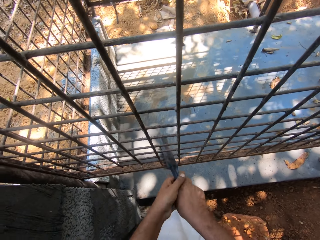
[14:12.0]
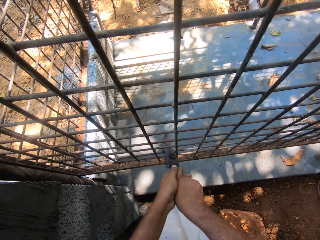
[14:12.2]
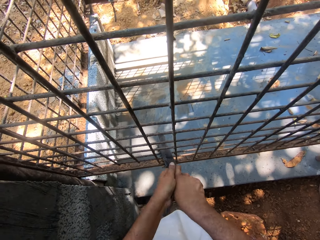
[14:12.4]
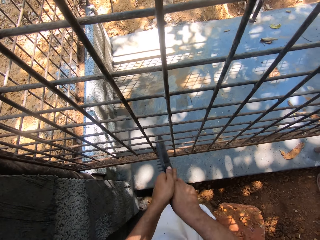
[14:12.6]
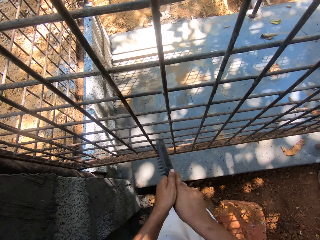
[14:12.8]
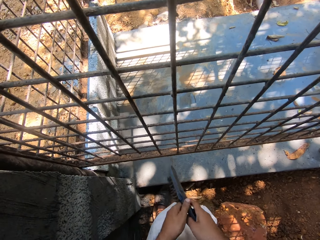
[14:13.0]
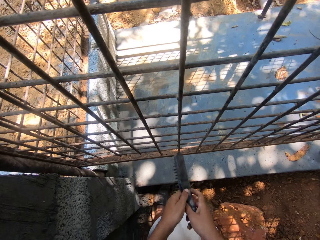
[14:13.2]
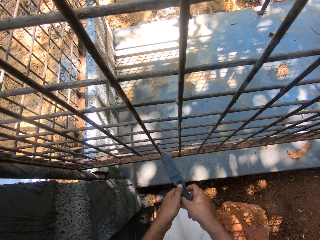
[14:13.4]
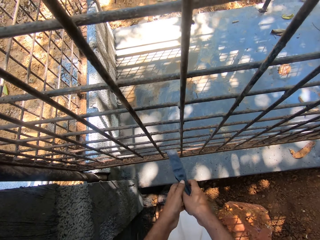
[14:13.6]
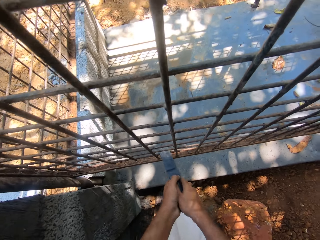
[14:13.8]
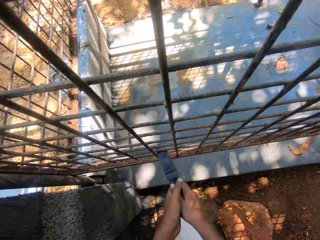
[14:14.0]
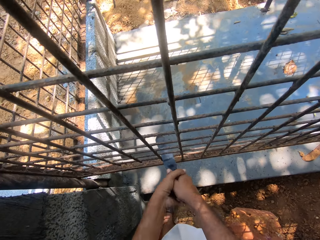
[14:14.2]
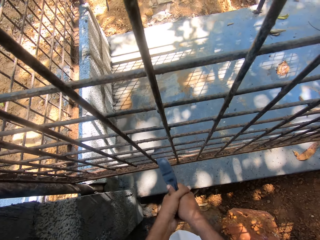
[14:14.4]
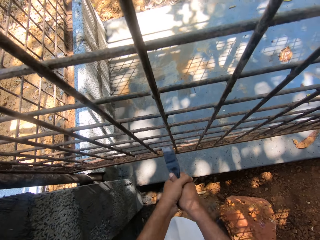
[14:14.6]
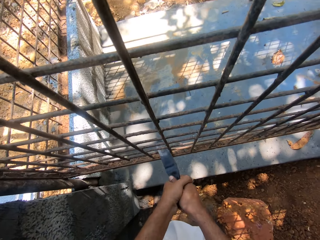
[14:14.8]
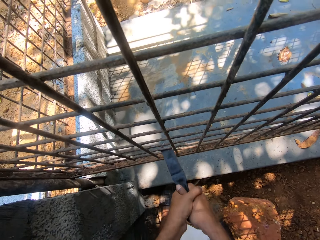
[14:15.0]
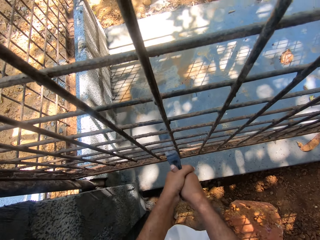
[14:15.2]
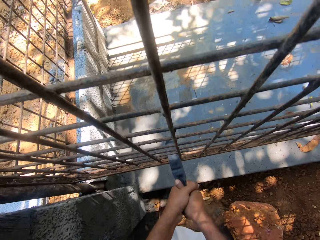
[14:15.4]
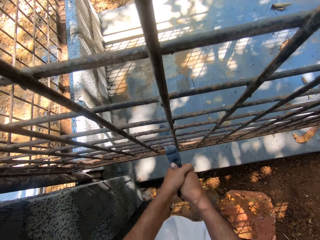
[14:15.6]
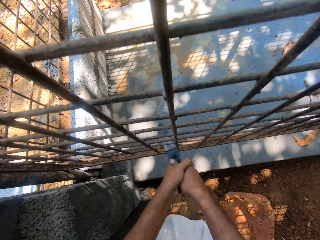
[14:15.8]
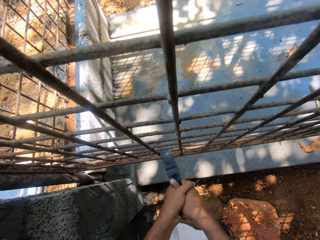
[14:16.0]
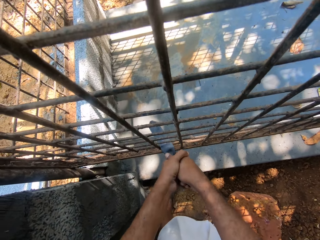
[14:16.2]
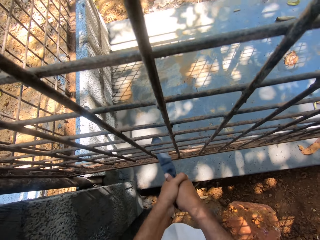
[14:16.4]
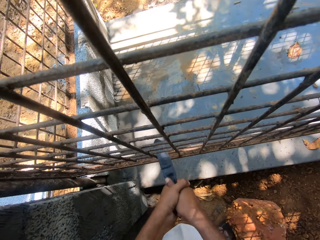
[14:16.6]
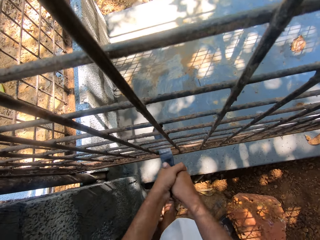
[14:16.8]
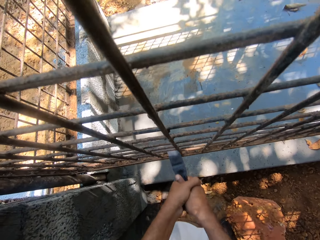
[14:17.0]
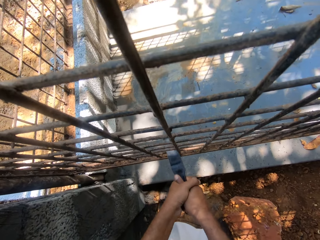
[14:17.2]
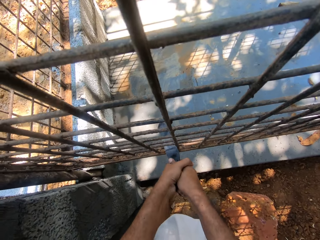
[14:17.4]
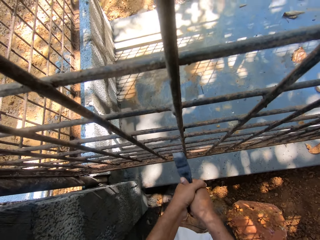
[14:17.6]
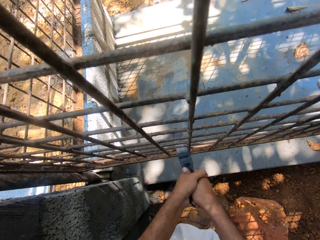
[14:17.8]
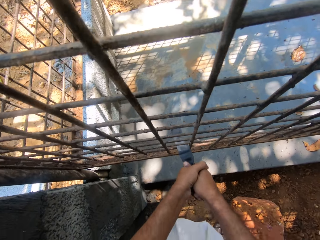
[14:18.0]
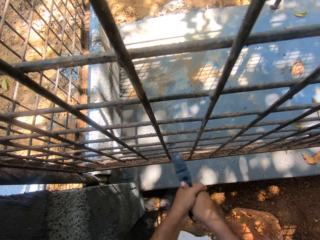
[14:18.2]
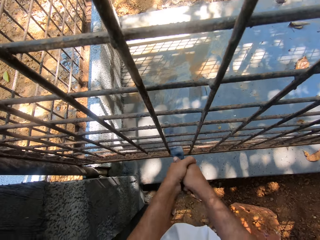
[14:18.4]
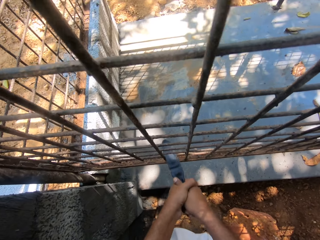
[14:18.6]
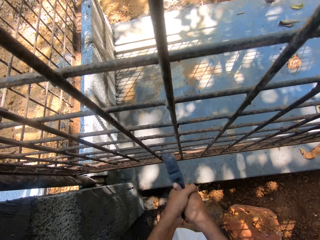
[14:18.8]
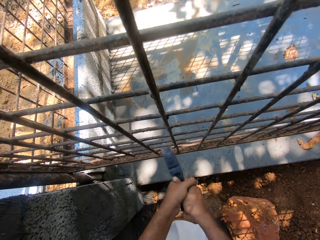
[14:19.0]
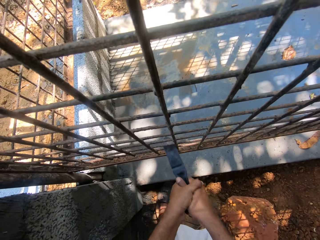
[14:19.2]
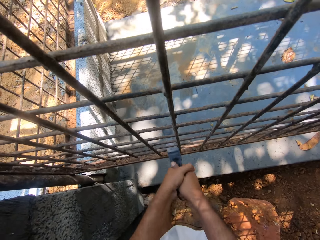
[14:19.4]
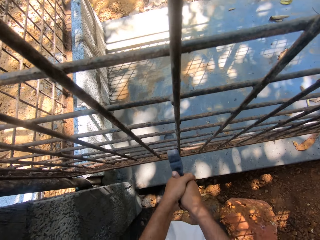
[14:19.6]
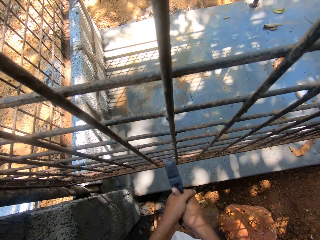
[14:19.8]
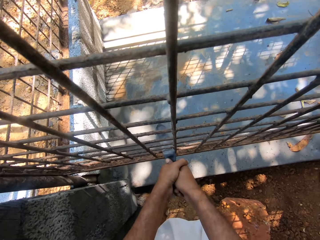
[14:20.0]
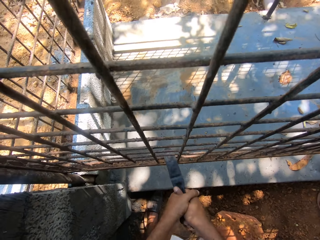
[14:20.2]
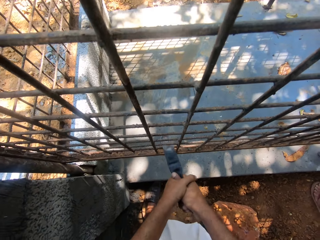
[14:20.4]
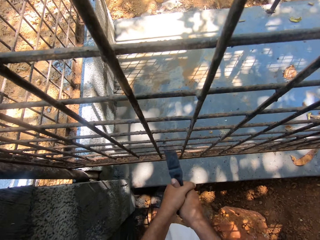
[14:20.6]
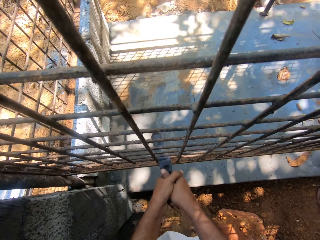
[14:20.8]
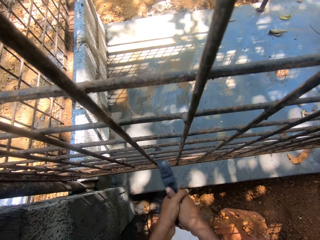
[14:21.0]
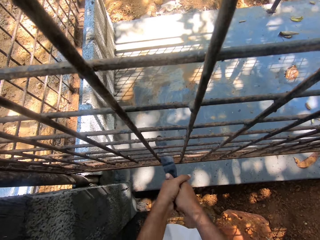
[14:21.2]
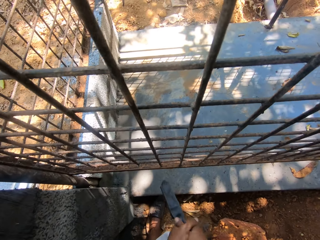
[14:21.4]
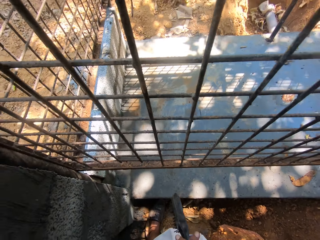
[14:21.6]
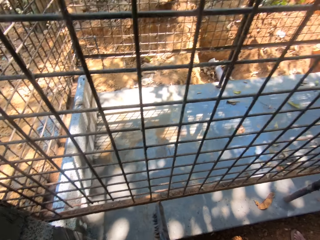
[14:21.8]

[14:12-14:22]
The camera wearer removes a brush. They polish a cage with the brush.

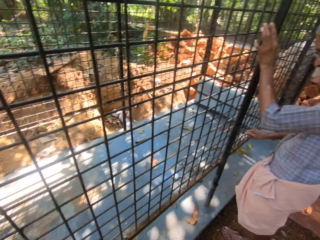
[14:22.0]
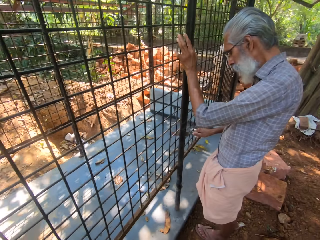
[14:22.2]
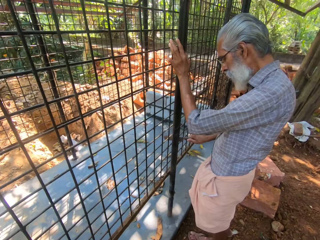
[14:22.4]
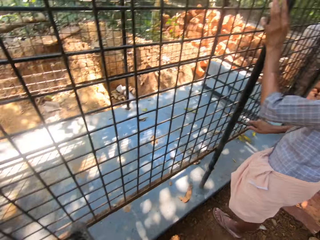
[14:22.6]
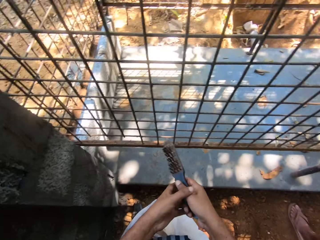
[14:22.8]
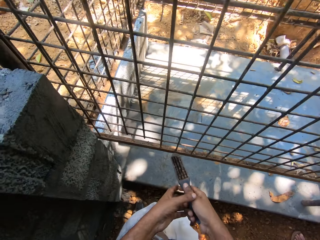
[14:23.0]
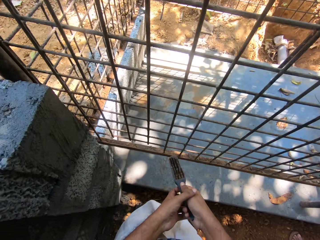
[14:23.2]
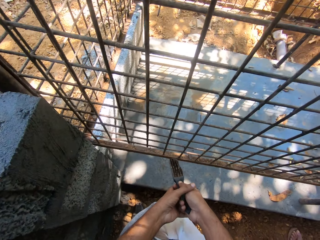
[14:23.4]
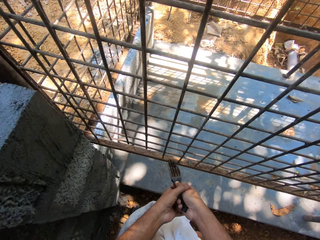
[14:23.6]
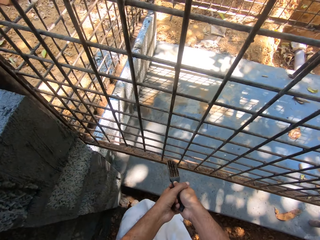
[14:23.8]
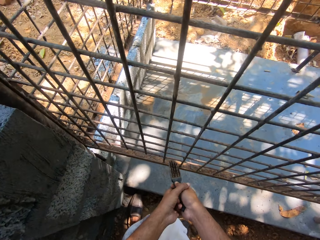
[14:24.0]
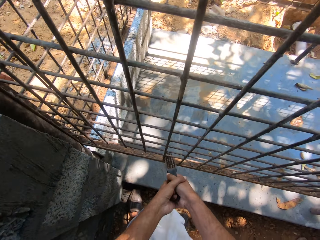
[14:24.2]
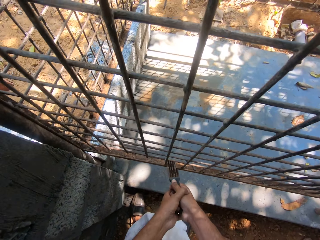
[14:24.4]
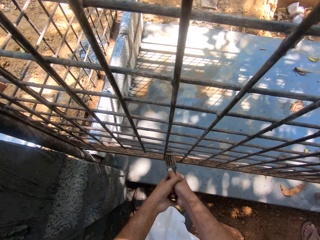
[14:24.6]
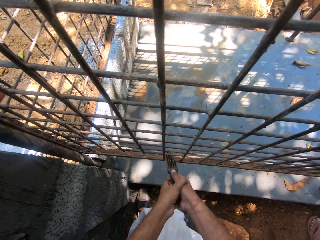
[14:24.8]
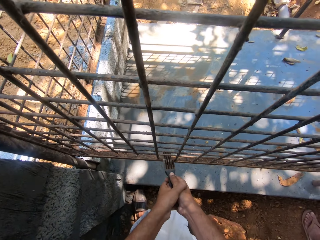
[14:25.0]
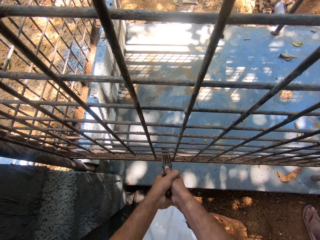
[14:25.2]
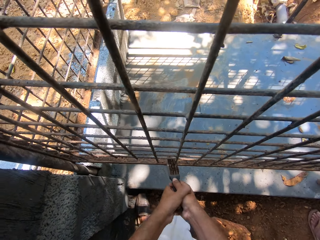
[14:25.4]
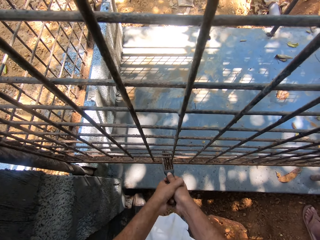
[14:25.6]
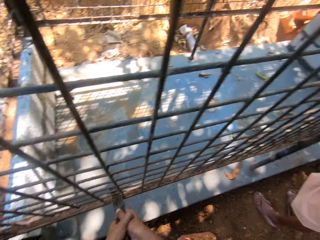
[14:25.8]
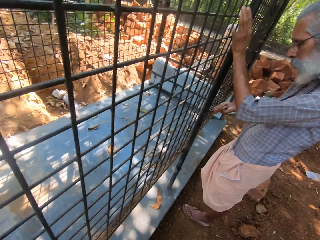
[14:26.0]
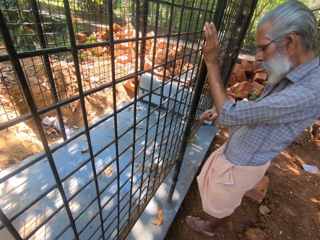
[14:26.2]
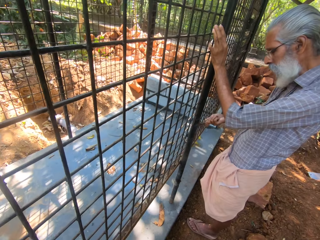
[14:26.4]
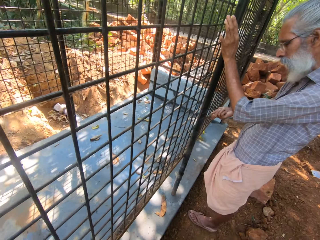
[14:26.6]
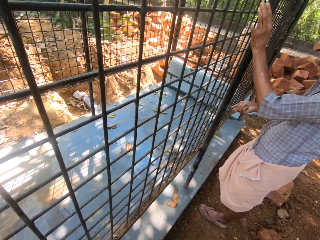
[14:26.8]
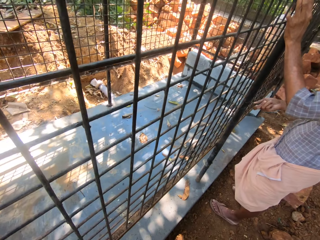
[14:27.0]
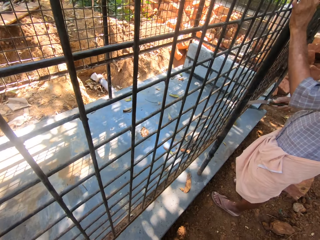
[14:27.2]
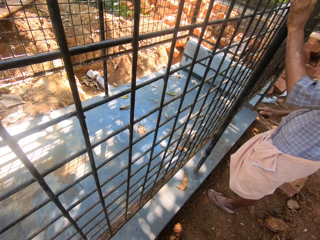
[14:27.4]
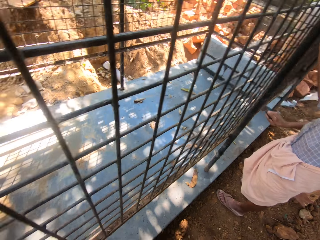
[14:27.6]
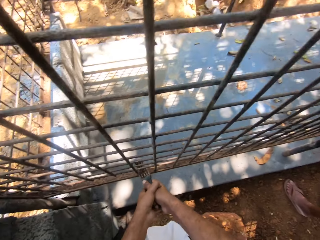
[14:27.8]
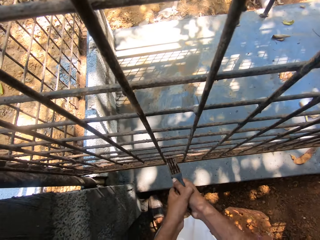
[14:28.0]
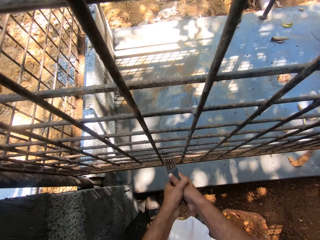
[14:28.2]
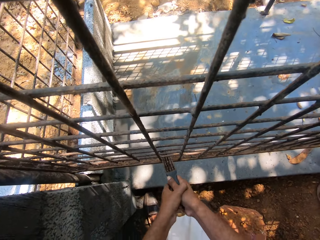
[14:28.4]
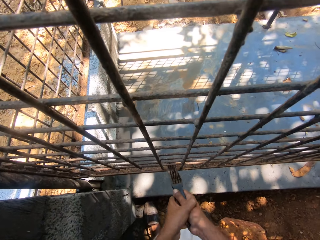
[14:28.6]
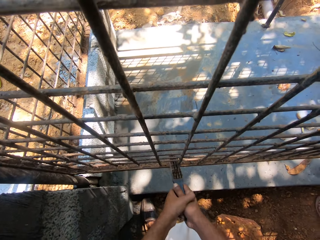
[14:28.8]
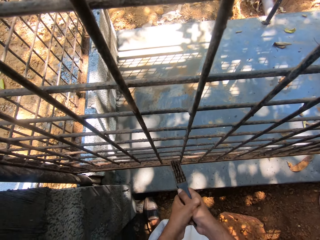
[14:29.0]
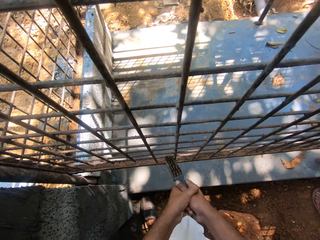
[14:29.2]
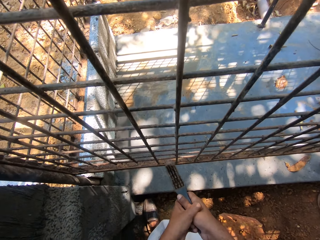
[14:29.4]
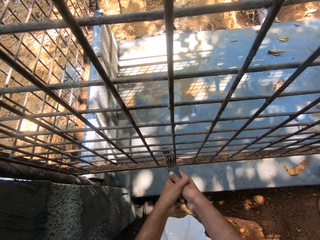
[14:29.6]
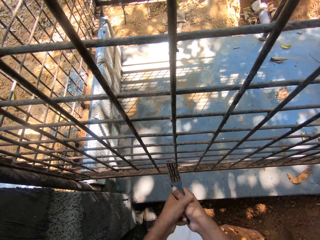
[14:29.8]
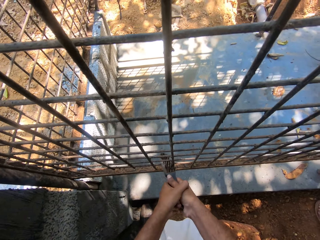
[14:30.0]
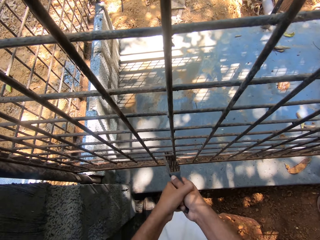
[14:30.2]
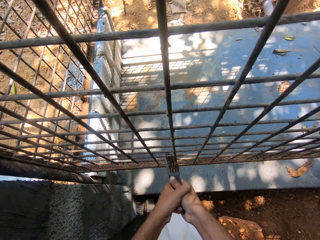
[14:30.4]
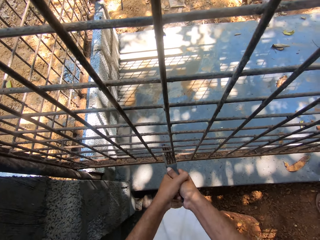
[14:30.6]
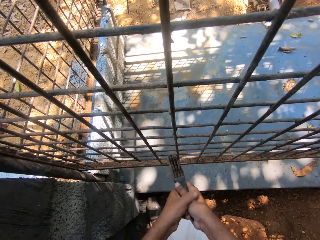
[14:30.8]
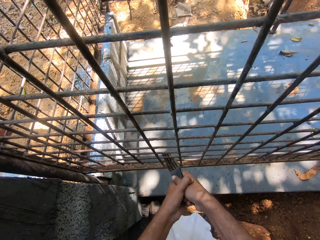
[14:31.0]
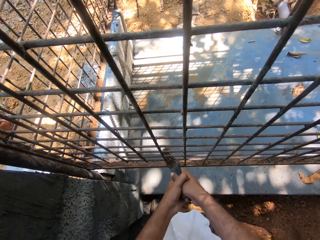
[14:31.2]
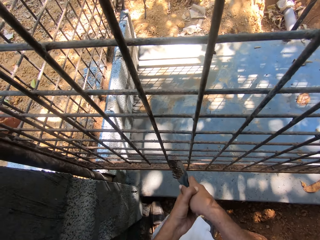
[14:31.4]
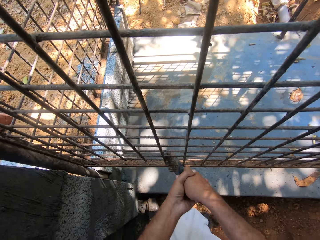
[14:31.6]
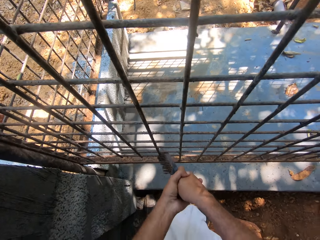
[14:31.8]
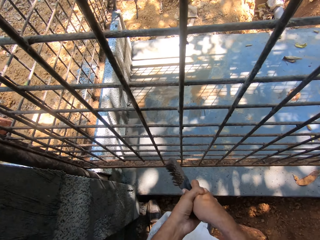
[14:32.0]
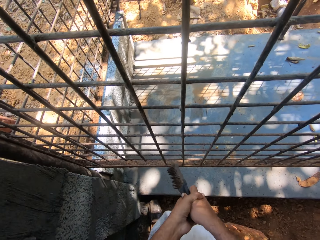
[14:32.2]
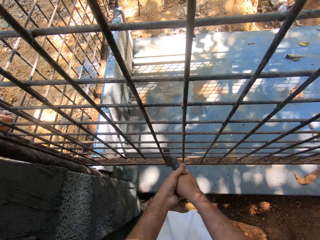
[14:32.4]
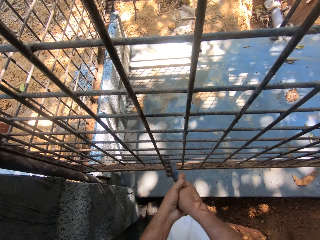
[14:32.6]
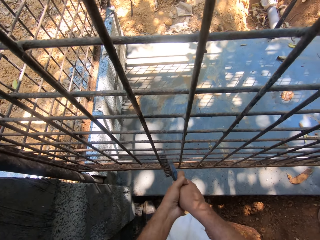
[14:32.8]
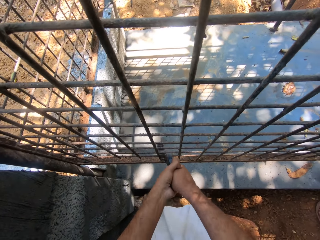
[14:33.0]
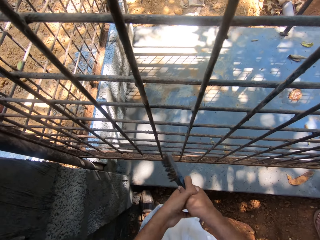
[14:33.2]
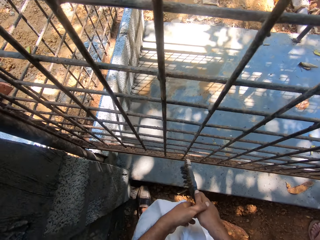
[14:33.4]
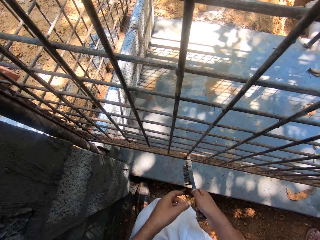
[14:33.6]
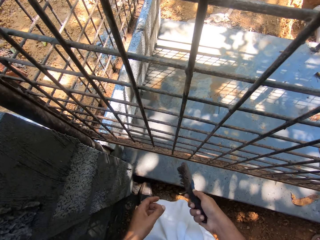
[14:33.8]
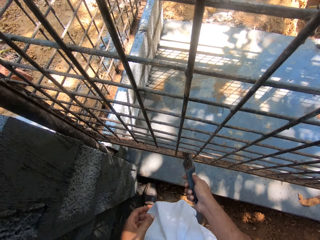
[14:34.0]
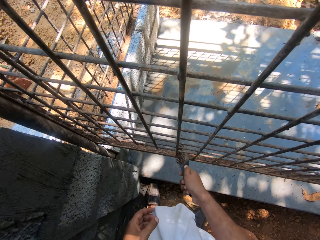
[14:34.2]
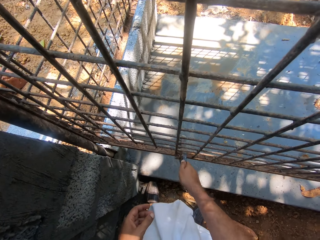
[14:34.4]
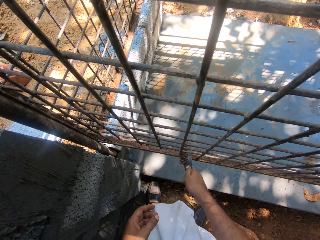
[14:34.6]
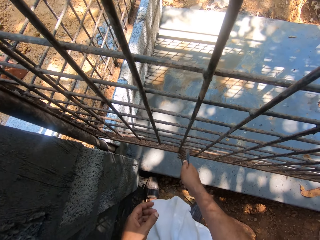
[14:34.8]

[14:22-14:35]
The camera wearer converses with a man. They polish a cage with a brush. They converse with the man. They brush the metal.
